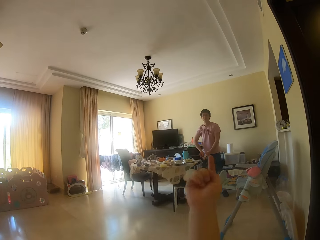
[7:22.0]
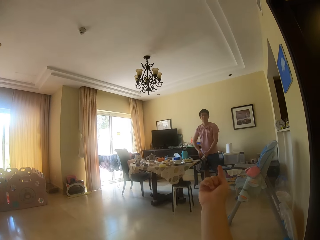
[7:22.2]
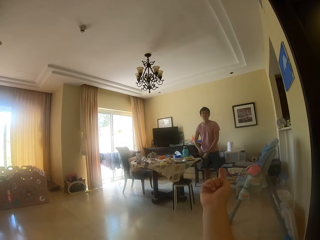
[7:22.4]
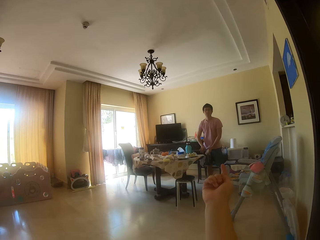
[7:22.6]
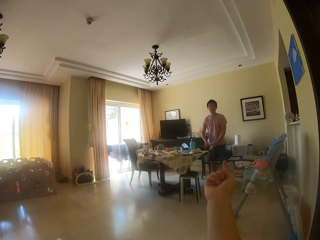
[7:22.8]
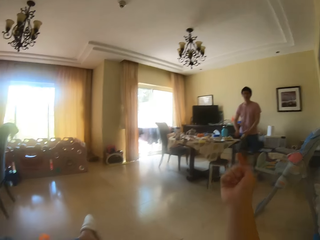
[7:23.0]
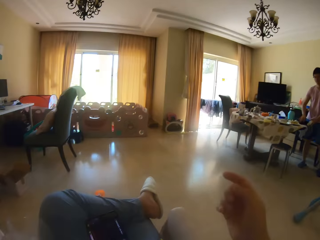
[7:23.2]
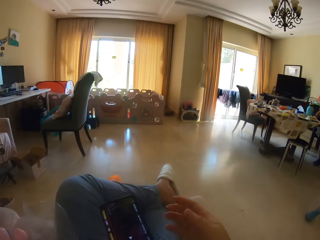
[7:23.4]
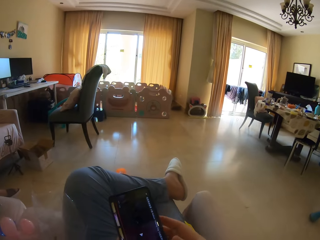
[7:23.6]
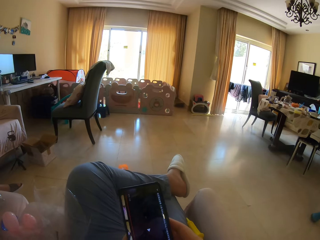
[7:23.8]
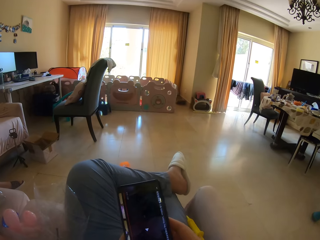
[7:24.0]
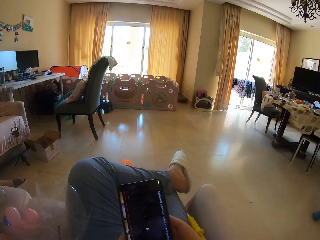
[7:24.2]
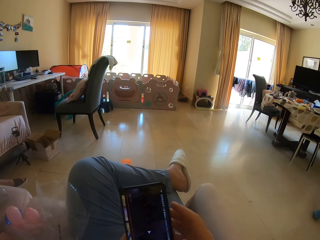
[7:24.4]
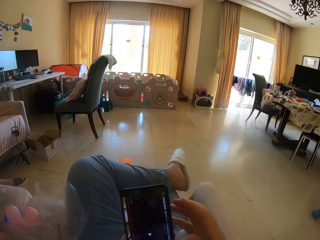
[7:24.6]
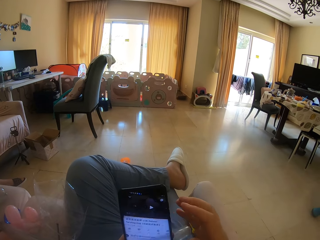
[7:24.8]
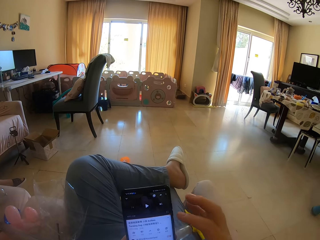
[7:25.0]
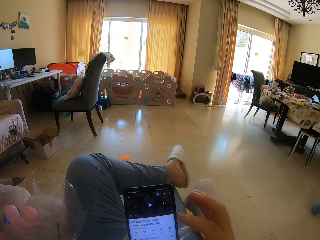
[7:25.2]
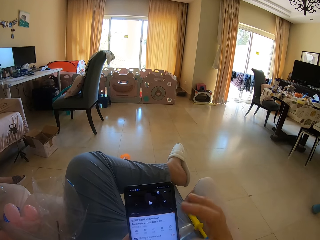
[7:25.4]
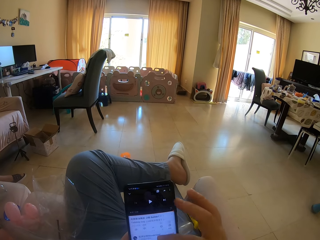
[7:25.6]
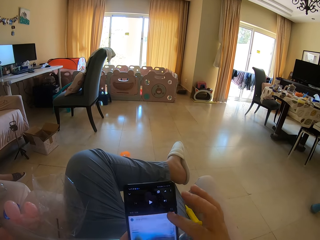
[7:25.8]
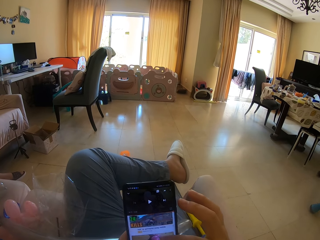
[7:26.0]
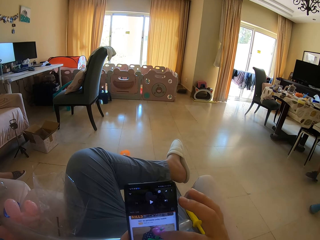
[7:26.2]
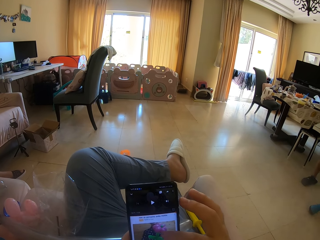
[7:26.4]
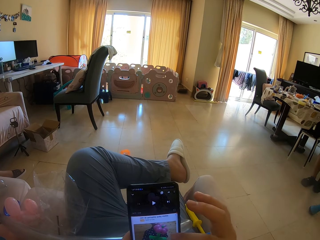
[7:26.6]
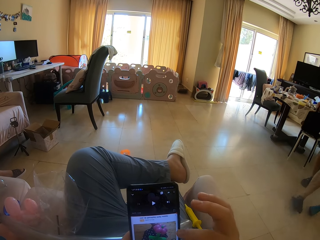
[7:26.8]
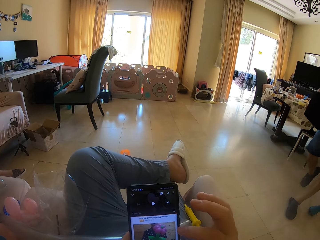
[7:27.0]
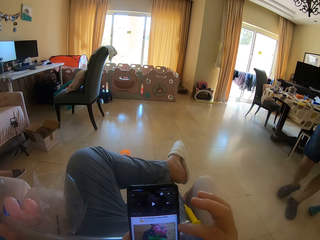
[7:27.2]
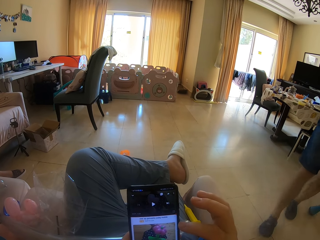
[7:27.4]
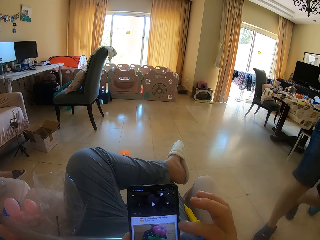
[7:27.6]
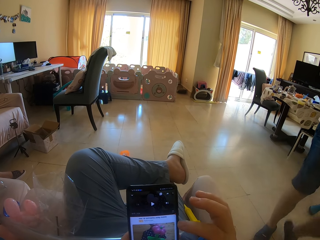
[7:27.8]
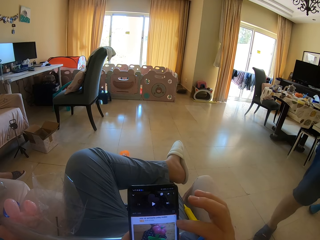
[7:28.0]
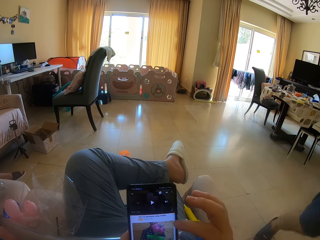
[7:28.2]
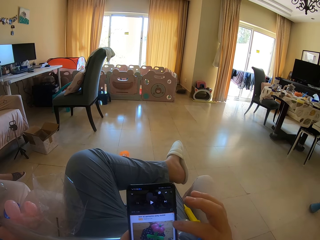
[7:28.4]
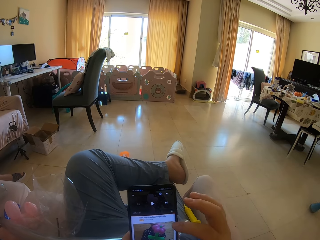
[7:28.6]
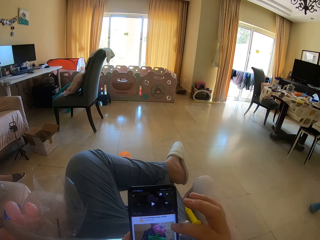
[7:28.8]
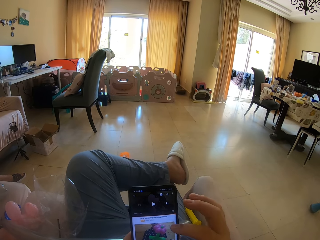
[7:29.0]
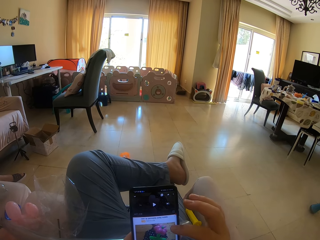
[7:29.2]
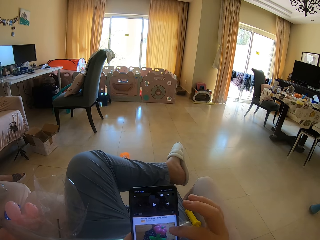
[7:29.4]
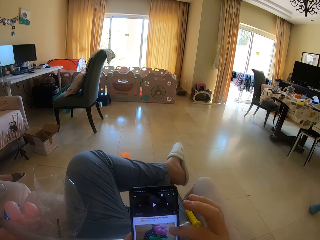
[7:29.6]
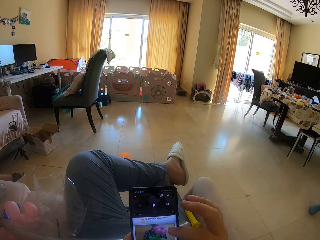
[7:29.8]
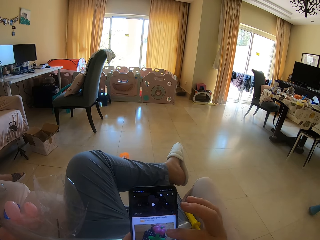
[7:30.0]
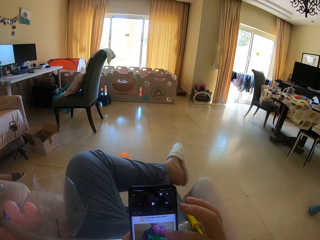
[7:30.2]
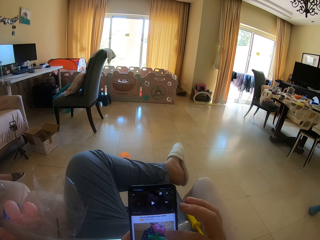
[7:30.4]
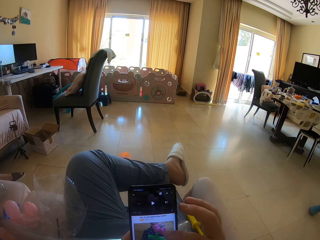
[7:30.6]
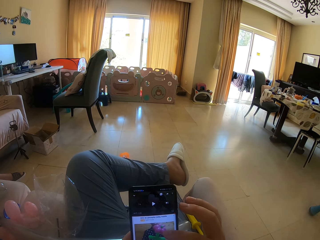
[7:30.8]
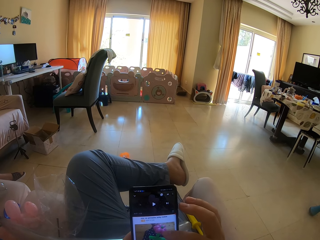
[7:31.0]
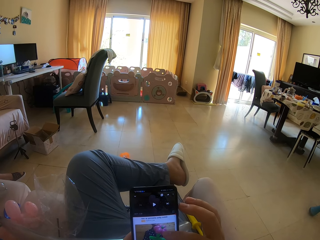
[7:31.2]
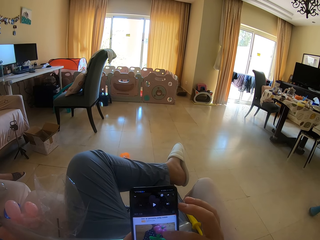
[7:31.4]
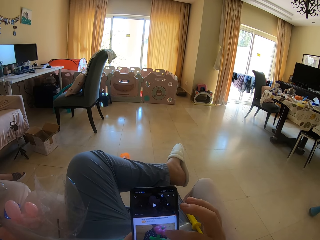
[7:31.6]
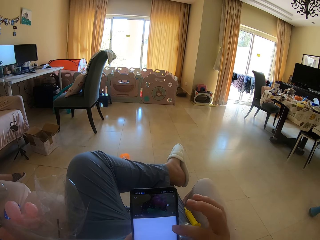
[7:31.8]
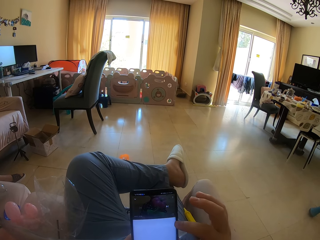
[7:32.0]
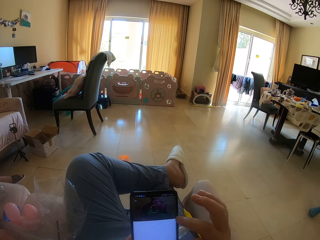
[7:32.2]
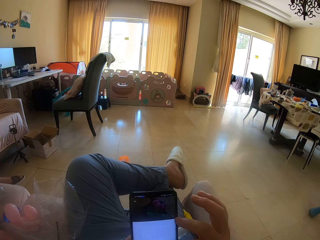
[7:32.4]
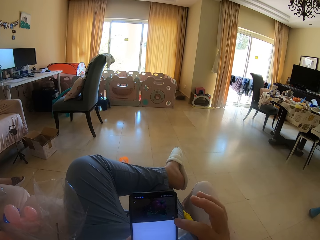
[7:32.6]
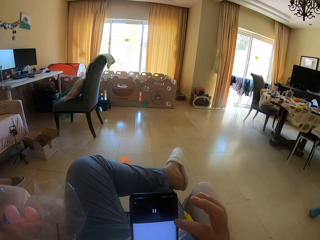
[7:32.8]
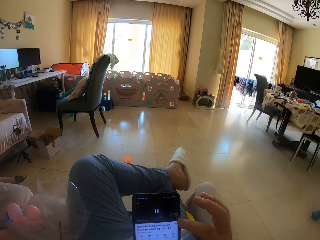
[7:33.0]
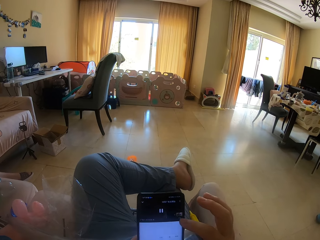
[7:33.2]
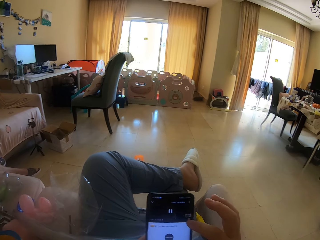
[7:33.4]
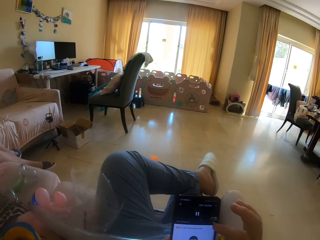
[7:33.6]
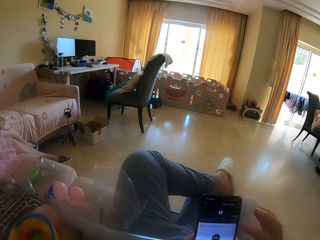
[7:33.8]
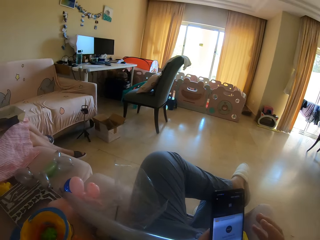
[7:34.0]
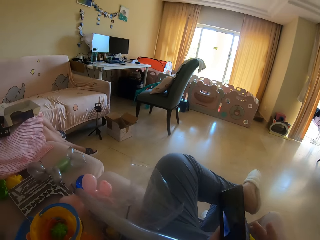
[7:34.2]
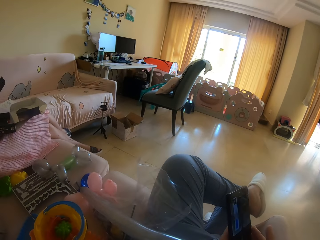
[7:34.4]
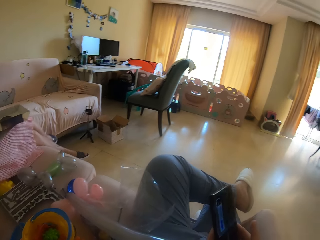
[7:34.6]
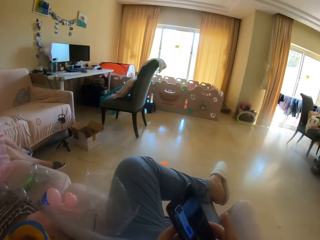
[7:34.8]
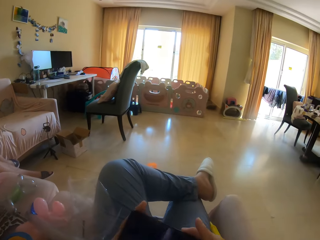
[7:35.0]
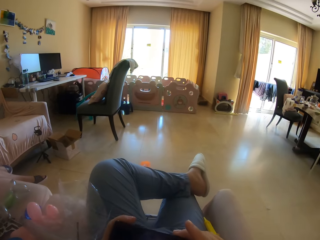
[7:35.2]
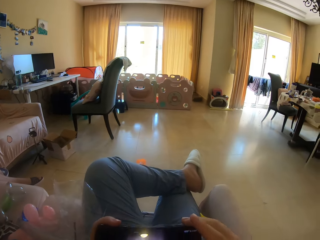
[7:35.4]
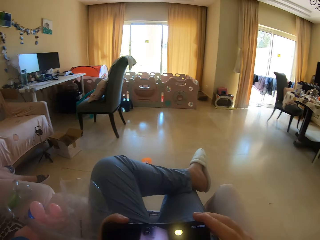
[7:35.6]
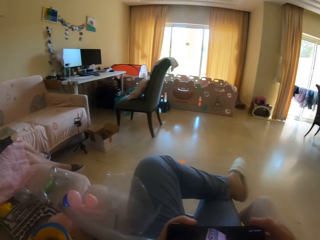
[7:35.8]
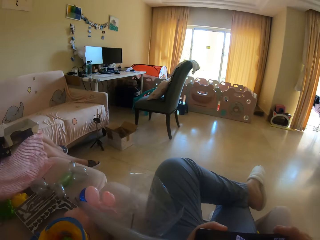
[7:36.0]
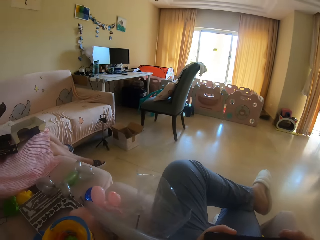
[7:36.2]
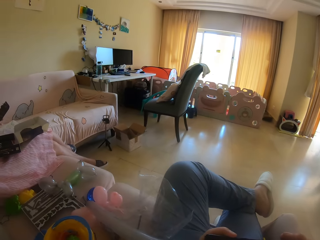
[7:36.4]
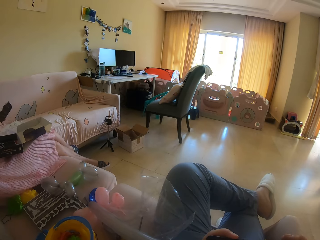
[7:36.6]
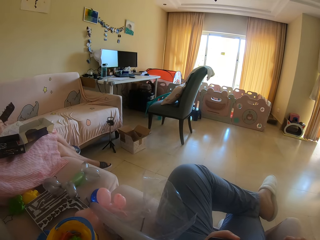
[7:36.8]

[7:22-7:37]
The camera wearer moves a hand away from the face. A man touches a bag. The camera wearer points at the man. They move the right hand. They hold a phone. They scroll on the phone. The man walks towards the camera wearer and lifts the bag. The camera wearer turns the phone.
